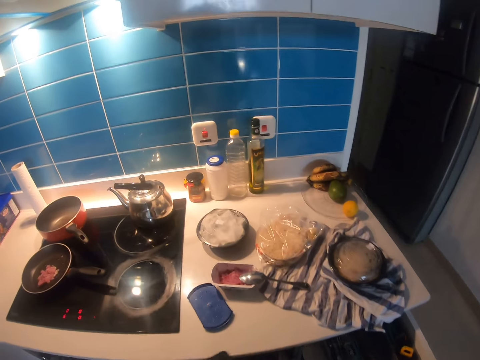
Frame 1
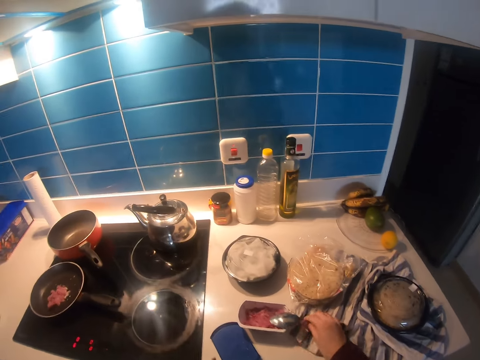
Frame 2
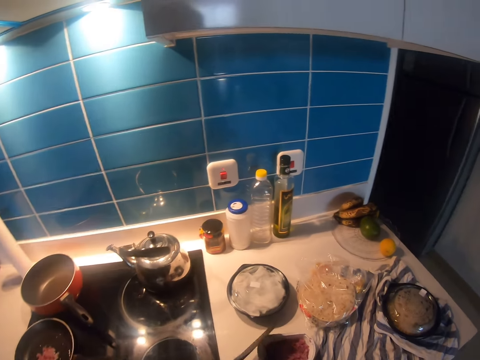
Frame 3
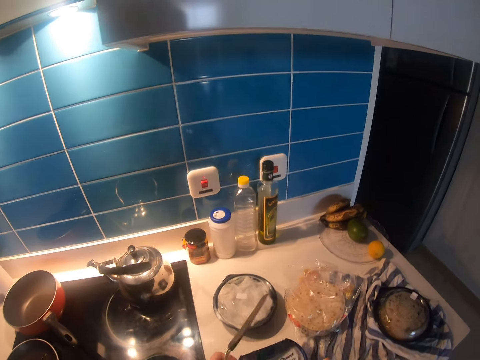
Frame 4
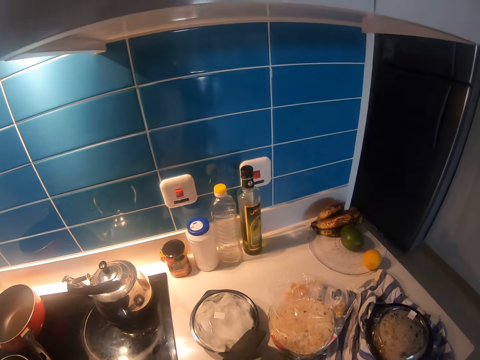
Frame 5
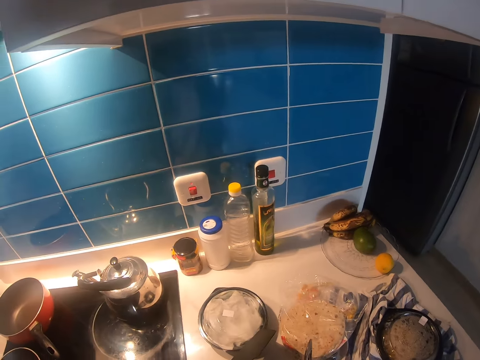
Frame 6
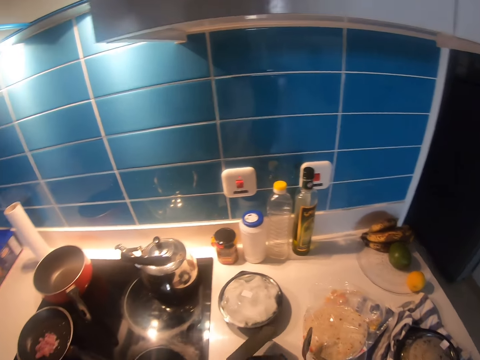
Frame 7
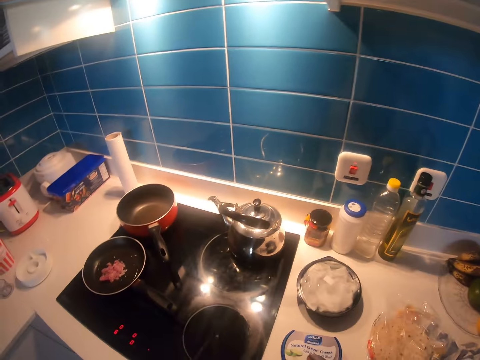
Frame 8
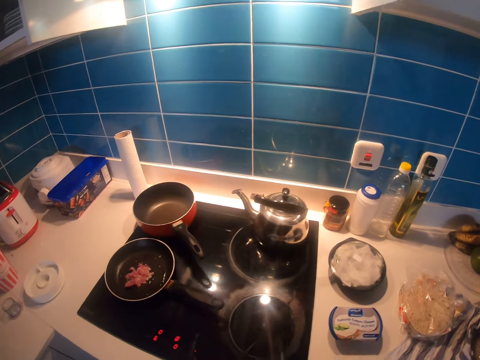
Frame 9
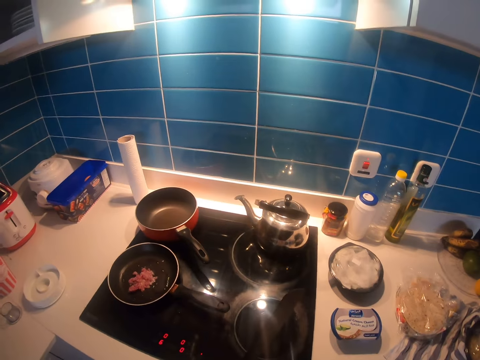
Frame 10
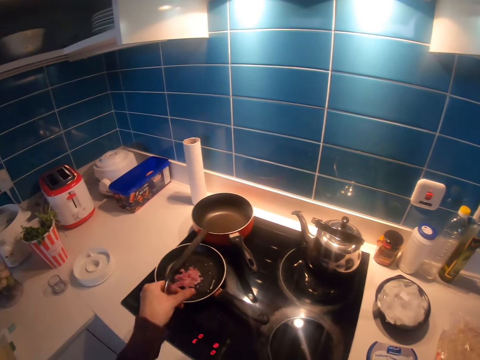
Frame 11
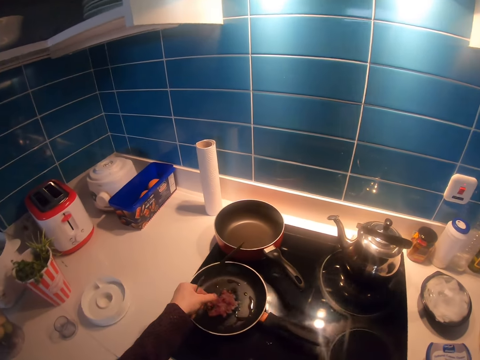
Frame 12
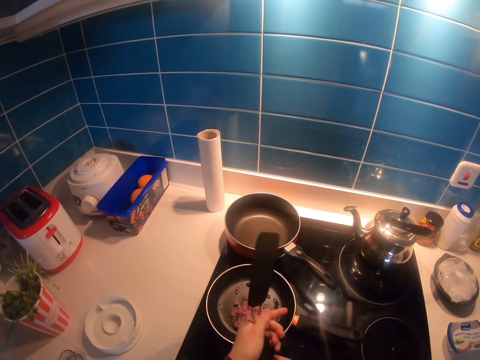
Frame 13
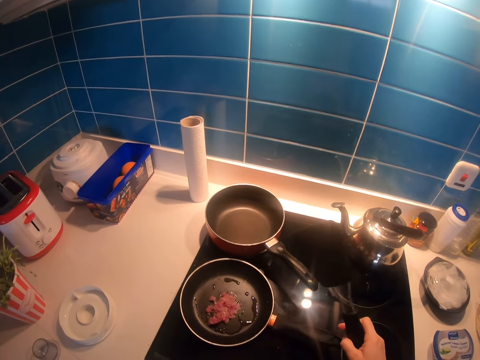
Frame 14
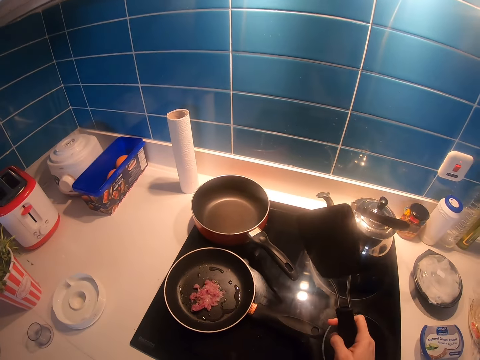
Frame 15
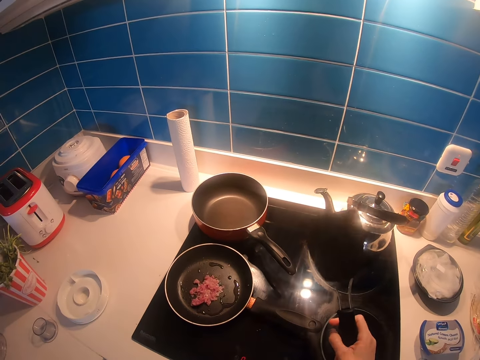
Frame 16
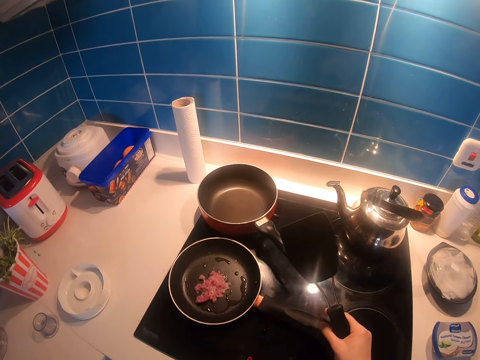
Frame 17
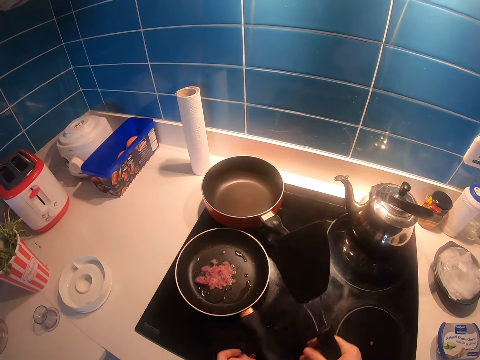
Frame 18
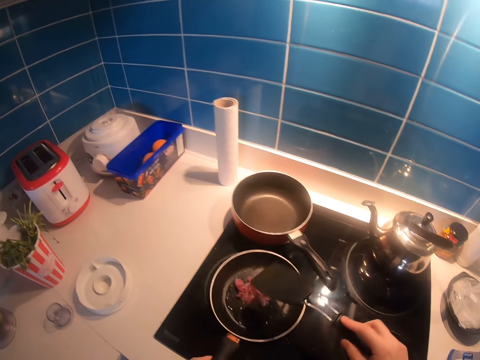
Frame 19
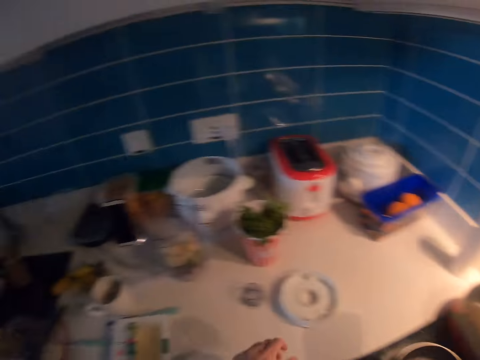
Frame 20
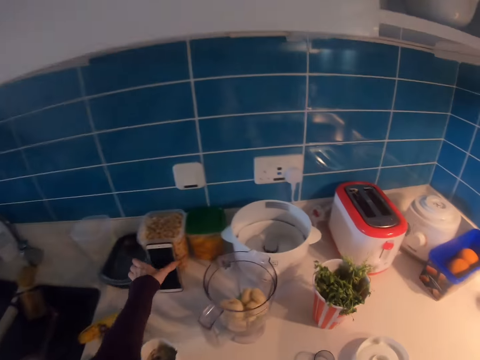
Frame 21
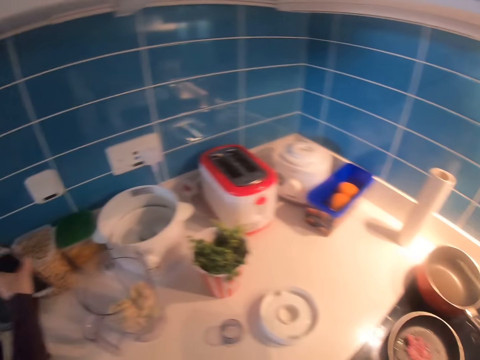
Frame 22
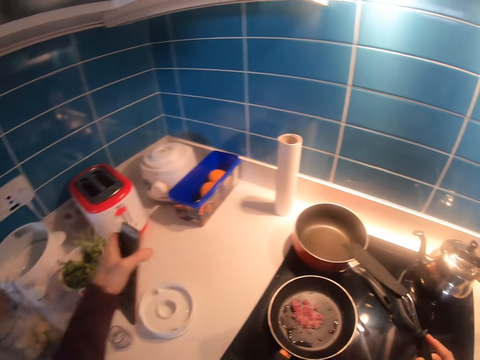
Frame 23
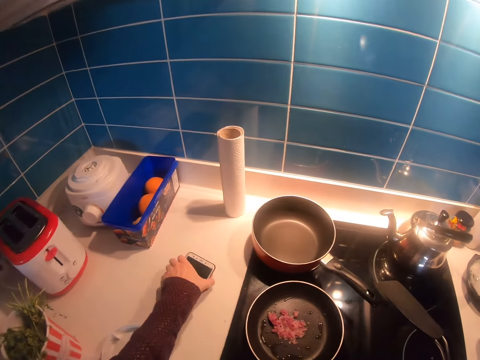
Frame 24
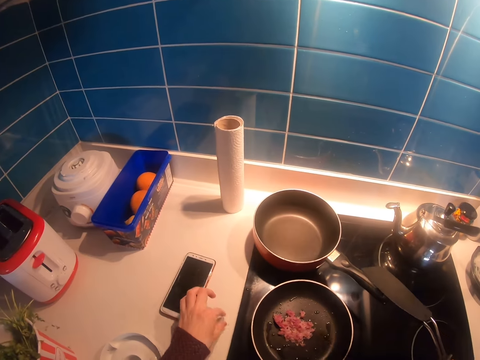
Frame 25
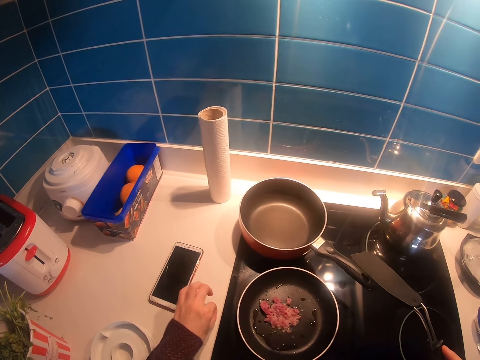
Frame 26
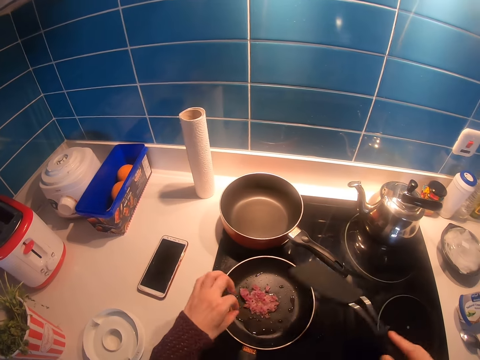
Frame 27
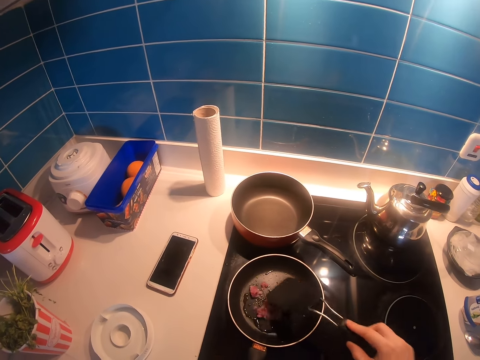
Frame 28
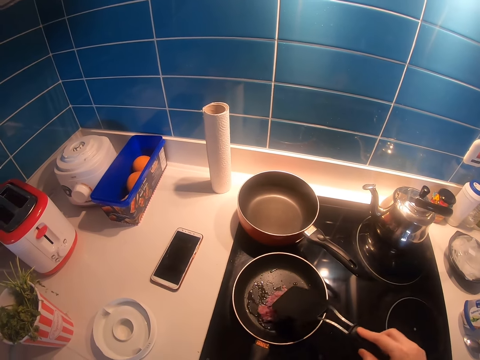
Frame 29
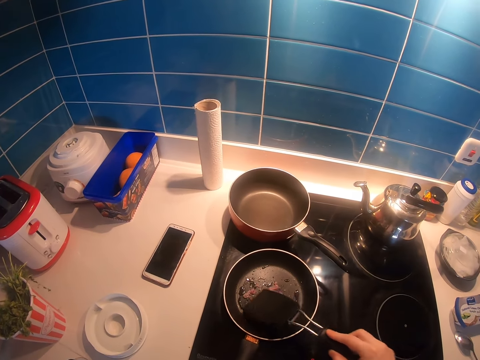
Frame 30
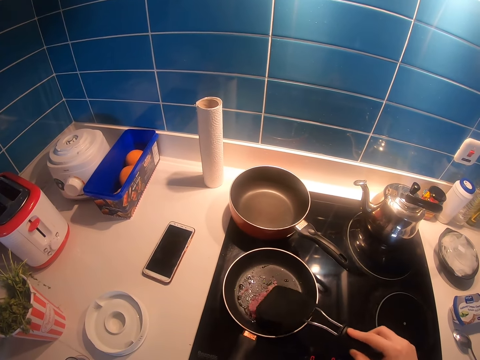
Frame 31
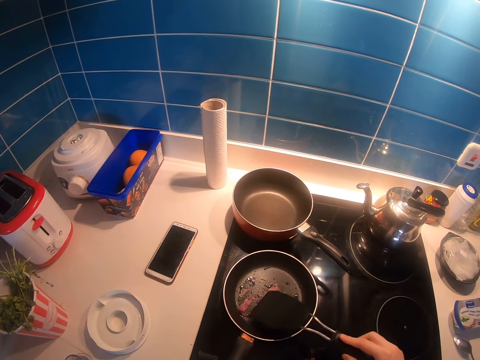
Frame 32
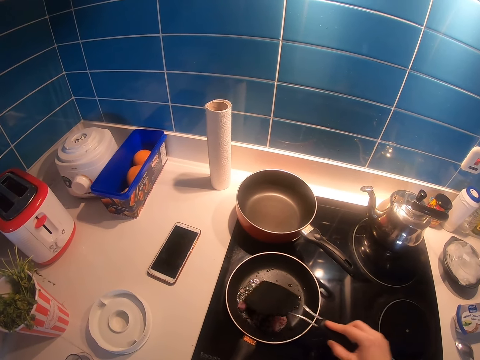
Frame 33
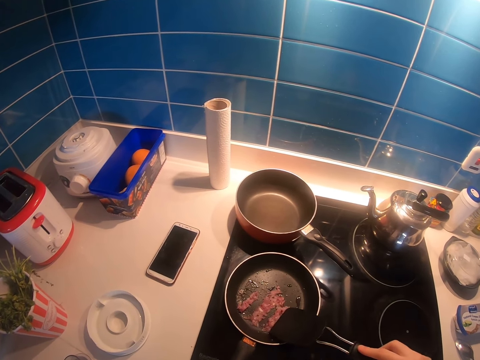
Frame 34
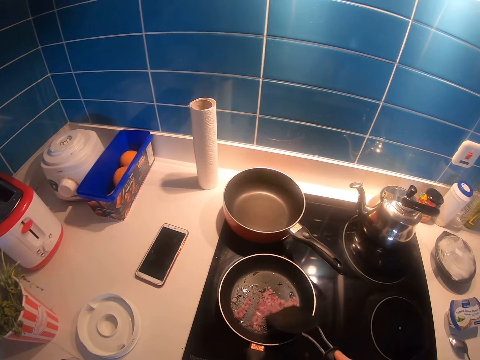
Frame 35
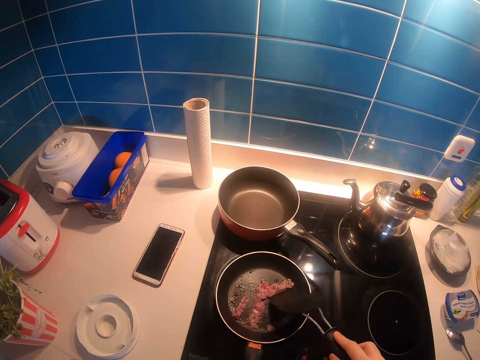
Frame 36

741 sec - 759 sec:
The camera wearer picks up a flat rice spoon from a kitchen drawer. She lids a minced meat container on the countertop. She lifts a spoon from the minced meat container. She removes some left minced meat pieces from the spoon into a frying pan or cooking pan. She holds the spatula spoon with her right hand. She presses buttons on an electric cook top. She stirs the frying minced meat. She picks up her mobile phone on the countertop. She places the smart phone near the electric cook top from the left of a kitchen counter. She stirs the frying minced meat in the cooking pan with the spatula spoon.

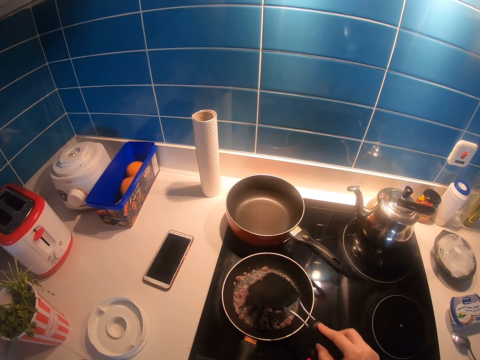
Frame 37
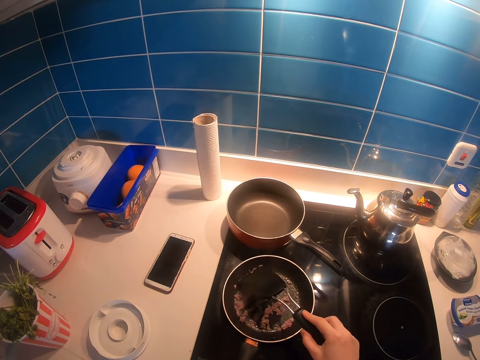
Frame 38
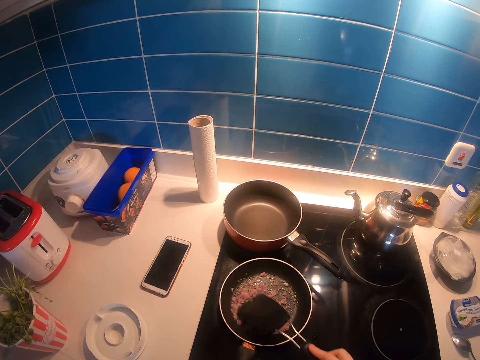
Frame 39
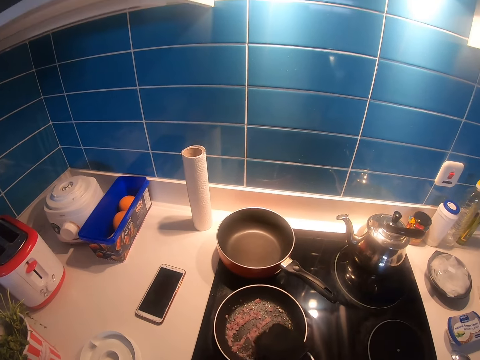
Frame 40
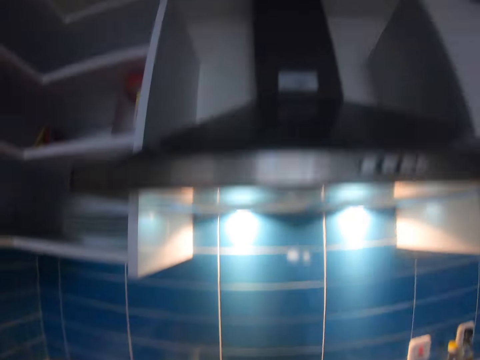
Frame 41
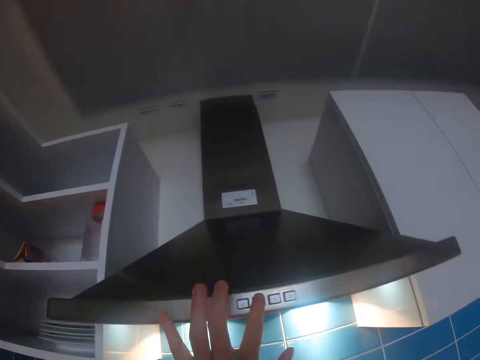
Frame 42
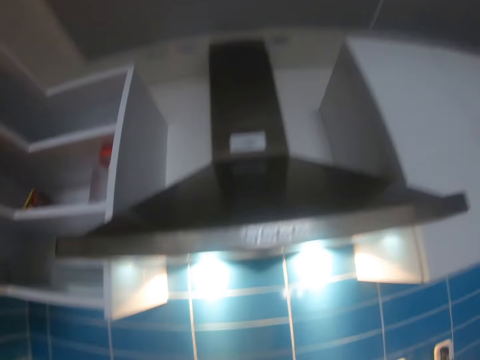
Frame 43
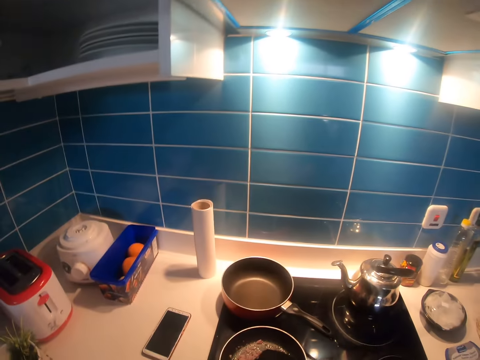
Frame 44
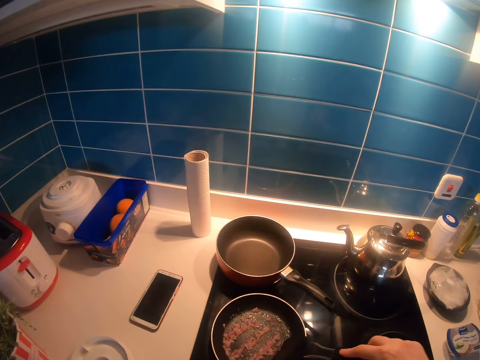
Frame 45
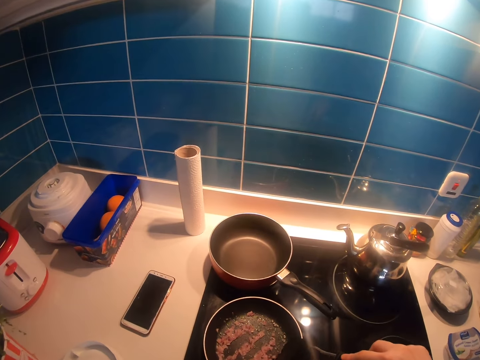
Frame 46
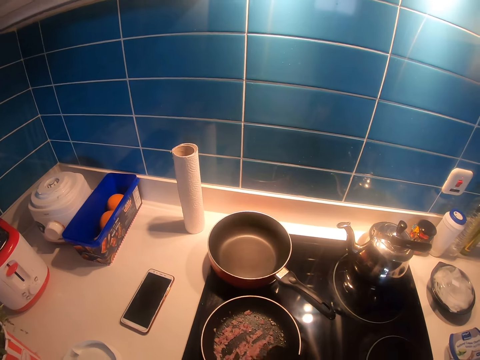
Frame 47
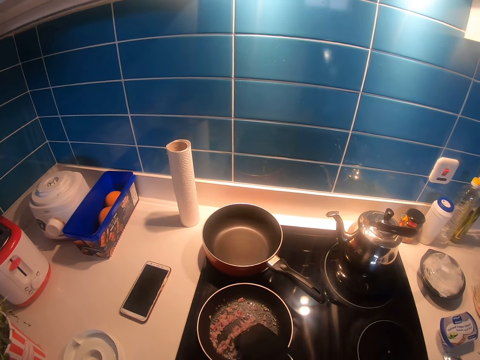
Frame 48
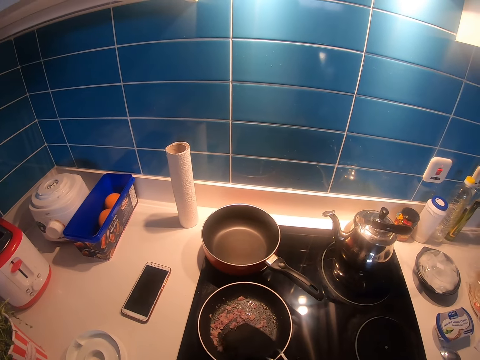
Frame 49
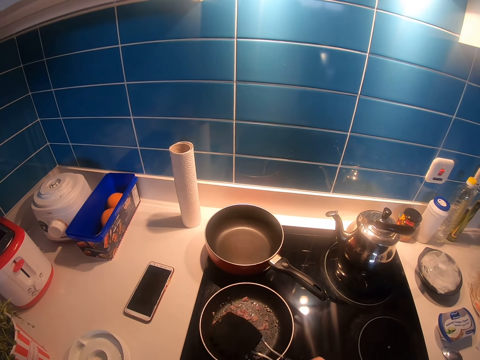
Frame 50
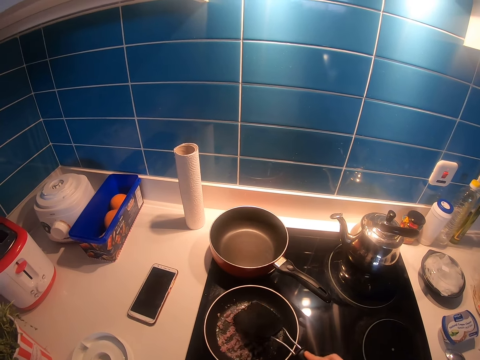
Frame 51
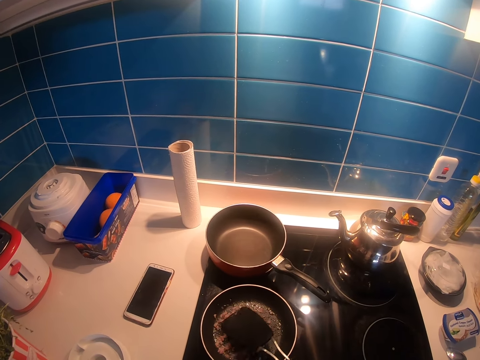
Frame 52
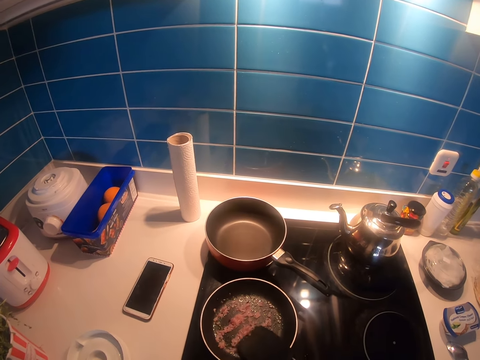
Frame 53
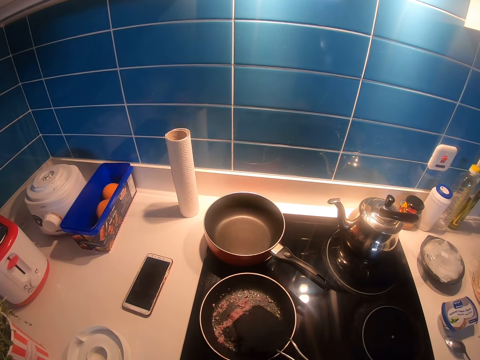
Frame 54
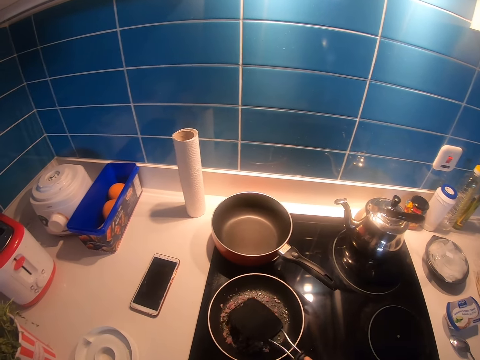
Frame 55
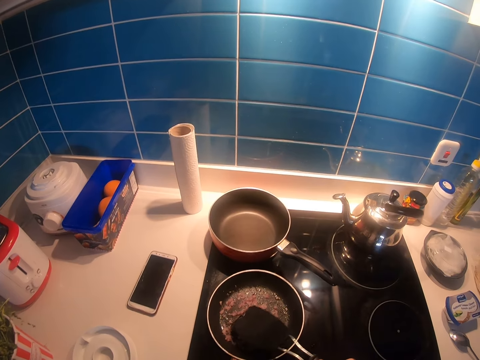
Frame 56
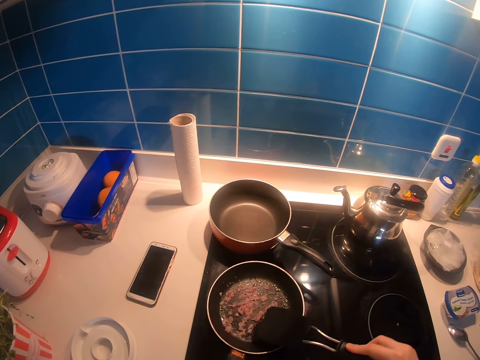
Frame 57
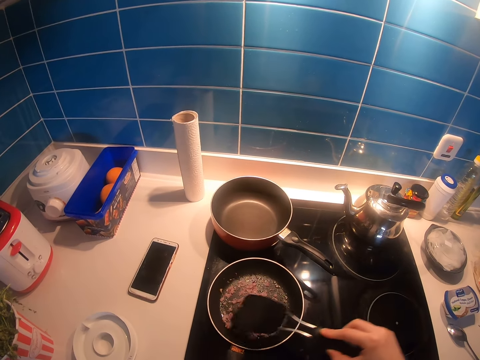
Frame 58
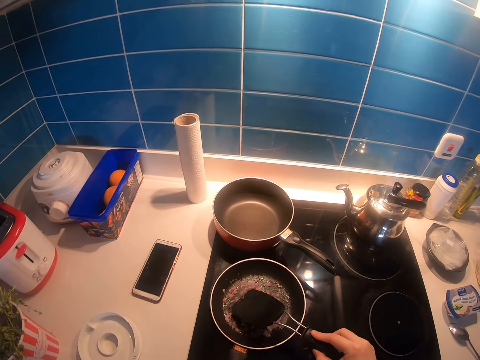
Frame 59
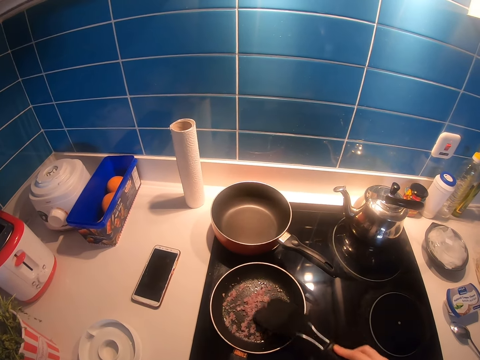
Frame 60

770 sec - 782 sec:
The camera wearer presses a button on a range hood with her left hand. She stirs the frying minced meat in the cooking pan with a spatula spoon.
